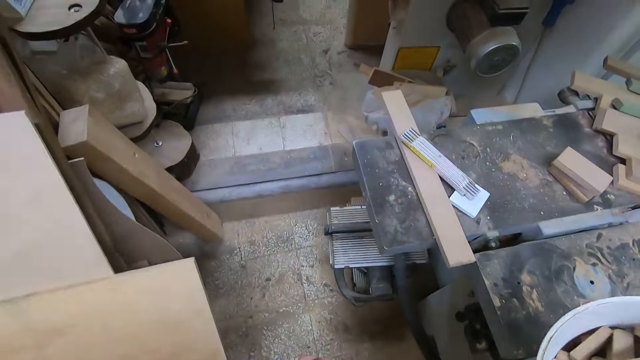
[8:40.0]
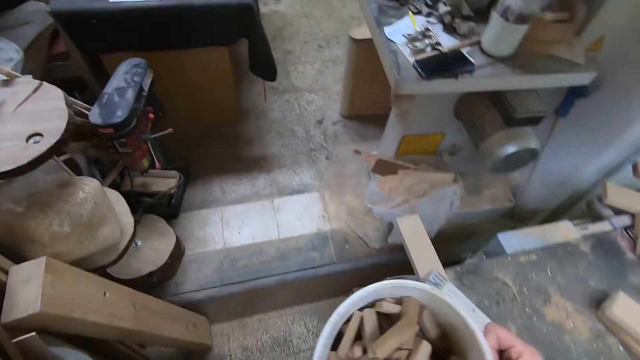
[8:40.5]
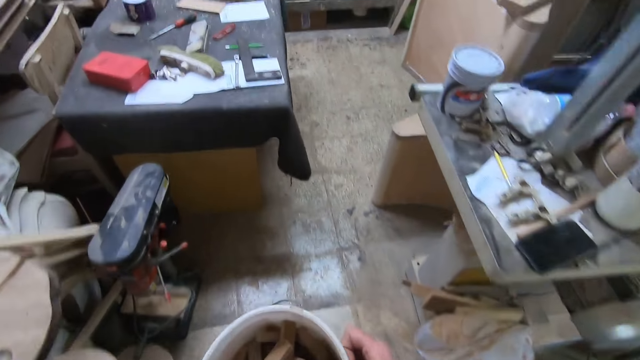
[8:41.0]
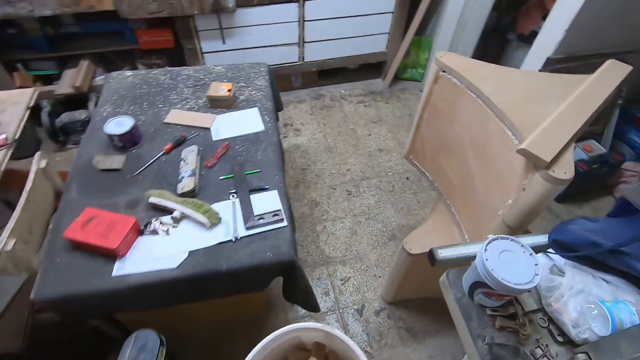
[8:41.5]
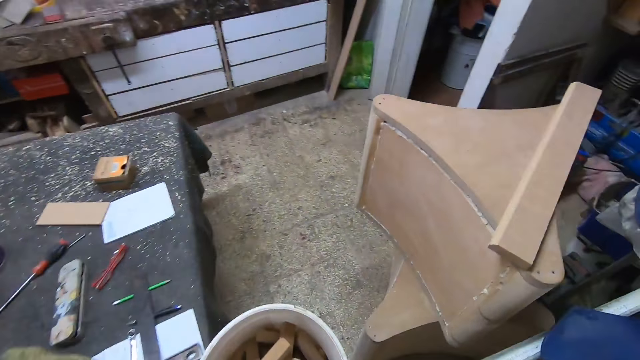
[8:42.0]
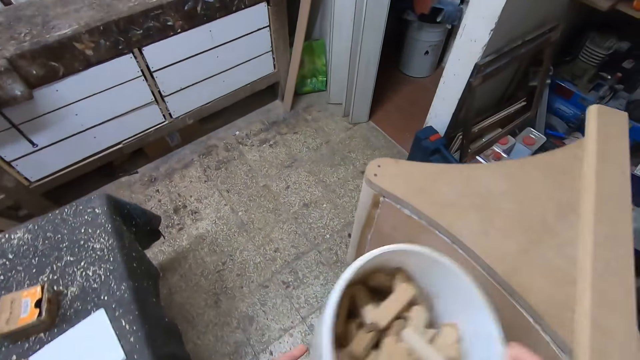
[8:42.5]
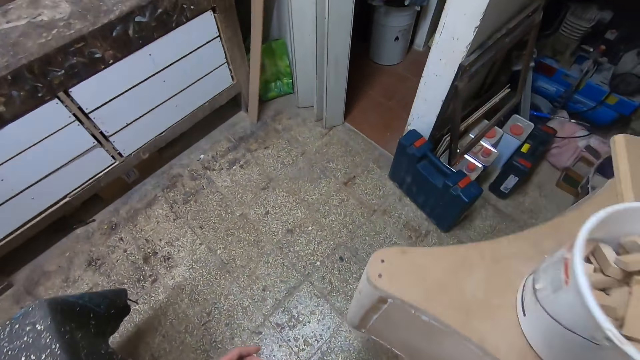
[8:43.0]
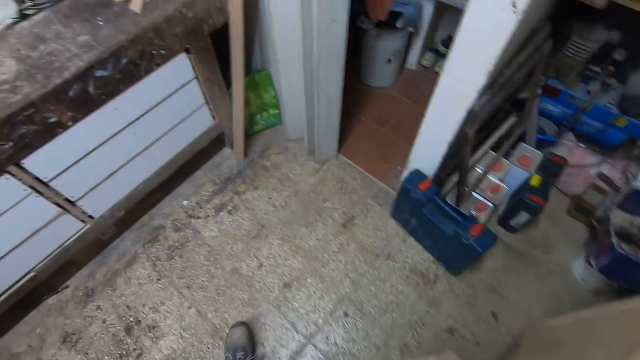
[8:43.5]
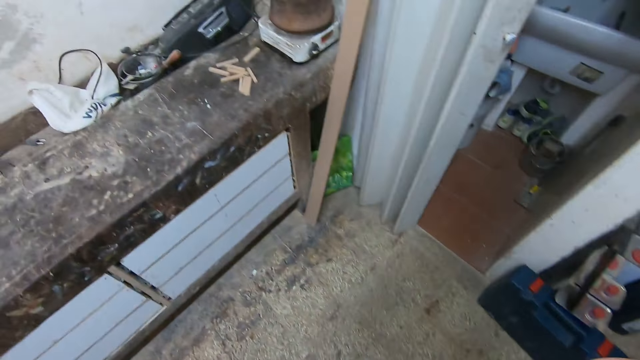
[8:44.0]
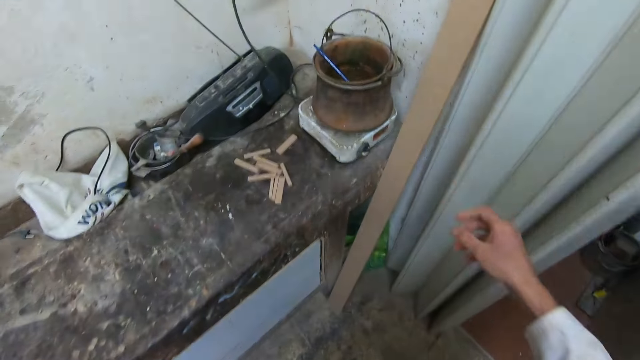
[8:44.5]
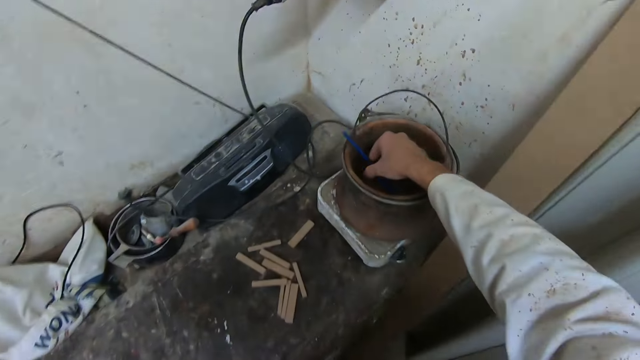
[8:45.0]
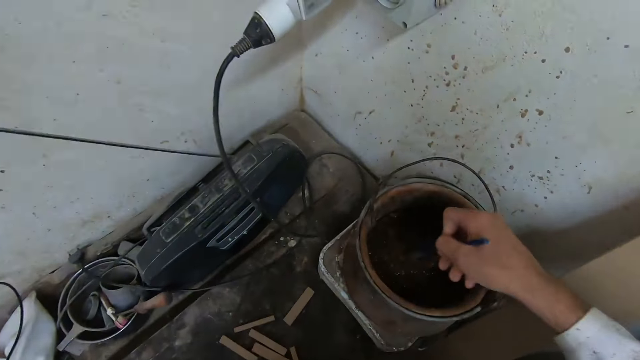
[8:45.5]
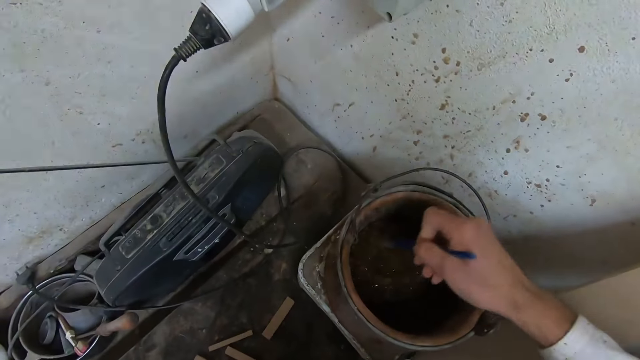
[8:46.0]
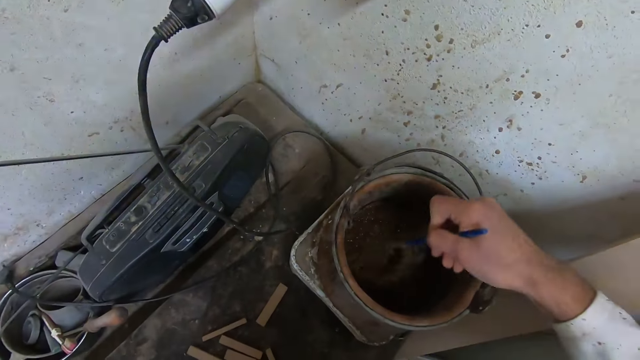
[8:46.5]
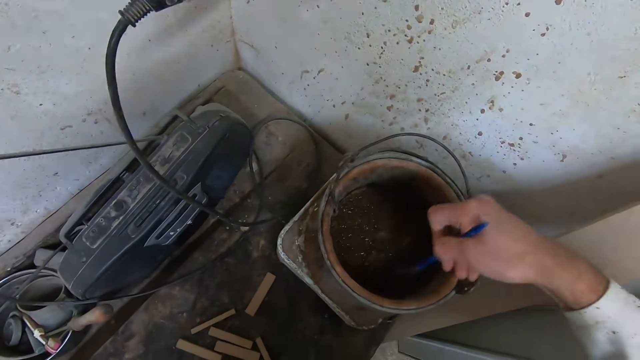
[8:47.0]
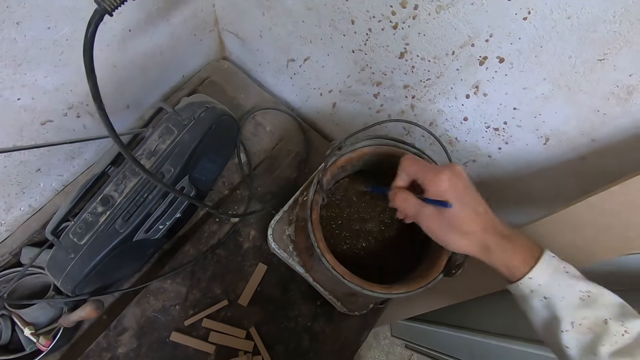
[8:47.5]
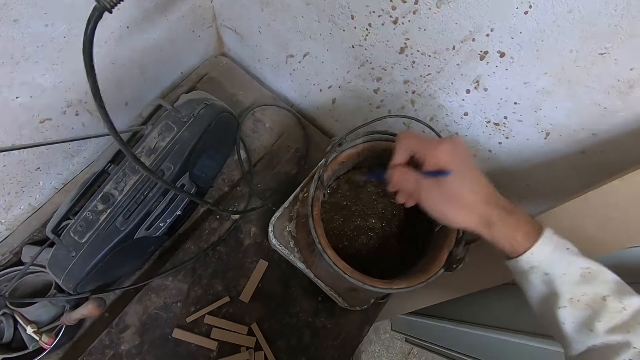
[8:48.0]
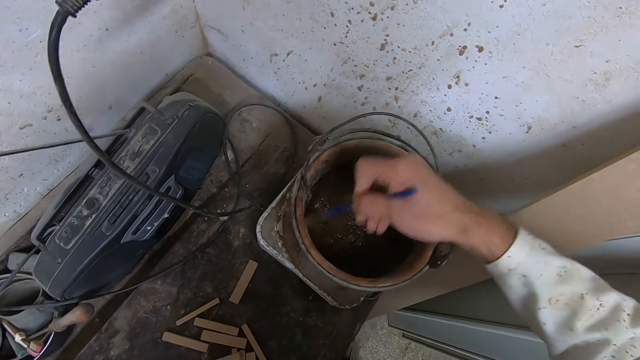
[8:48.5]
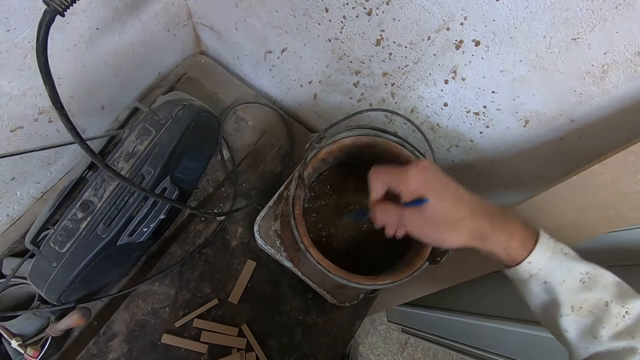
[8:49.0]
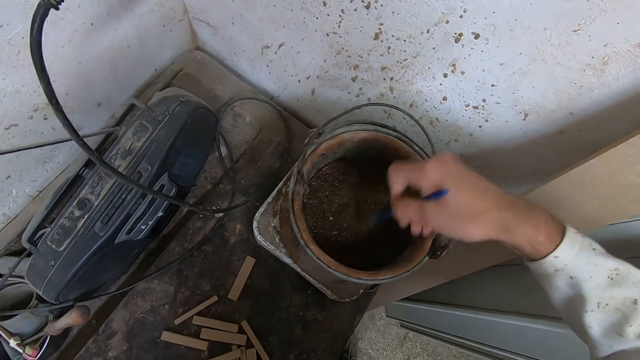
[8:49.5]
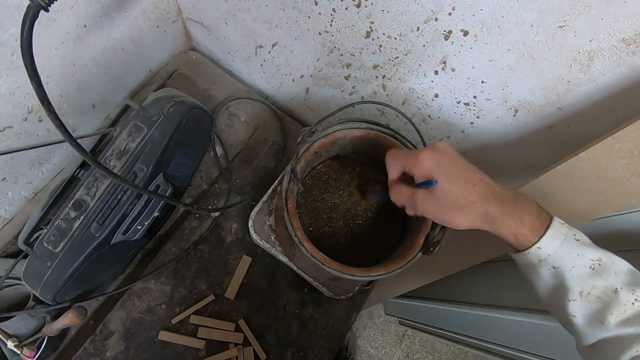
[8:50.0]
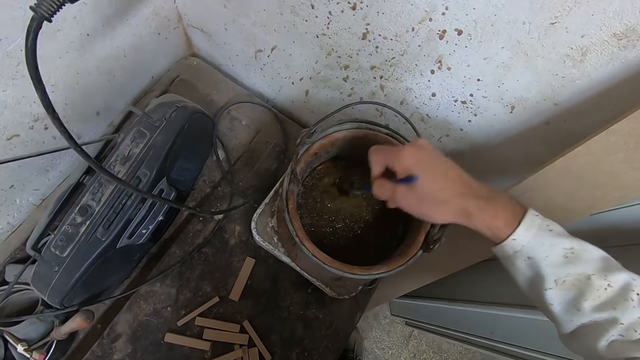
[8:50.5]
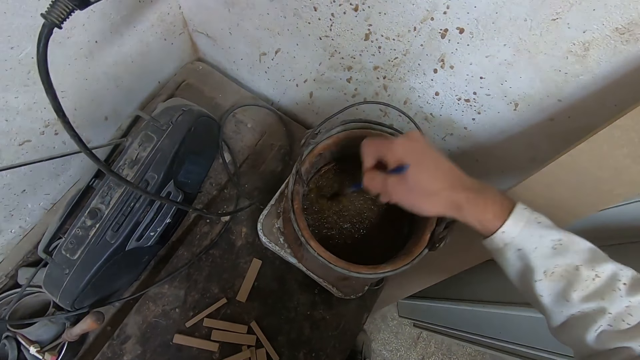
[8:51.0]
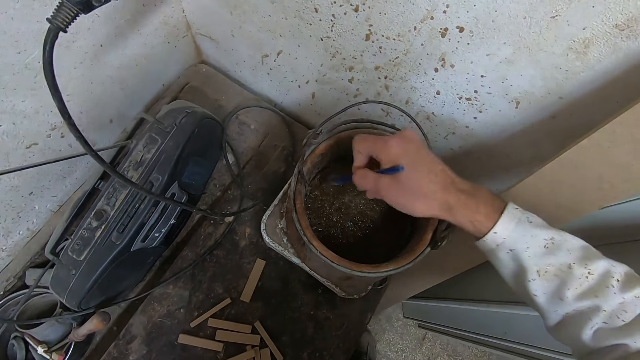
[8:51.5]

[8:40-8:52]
The camera wearer walks to a wooden base. They carry the bucket. They drop the bucket on the wooden base. They walk to a bucket. They take a plastic mixing tool or stick in the bucket. They stir the dark liquid in the bucket with the stick.

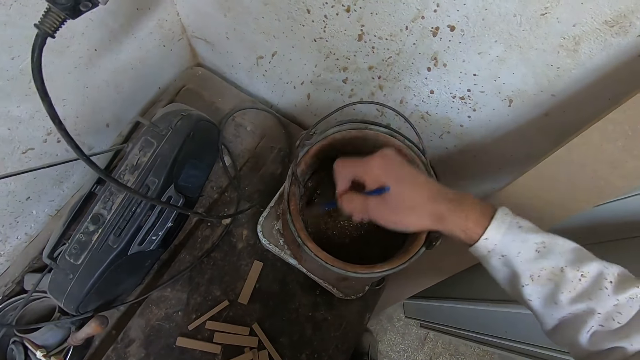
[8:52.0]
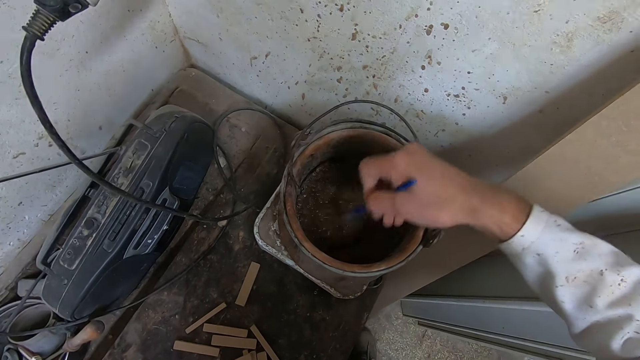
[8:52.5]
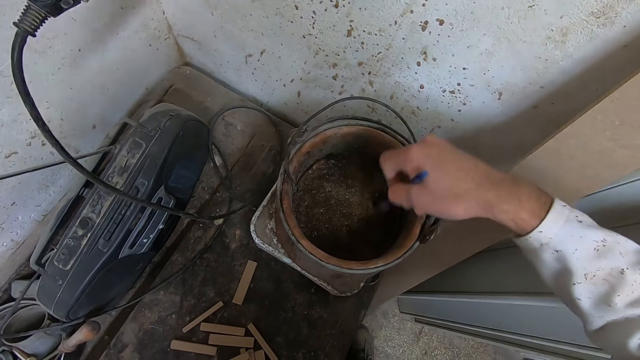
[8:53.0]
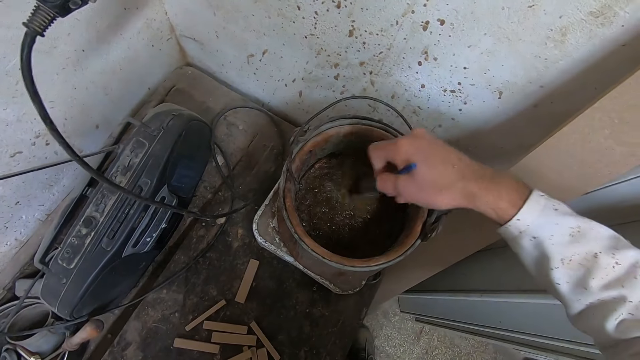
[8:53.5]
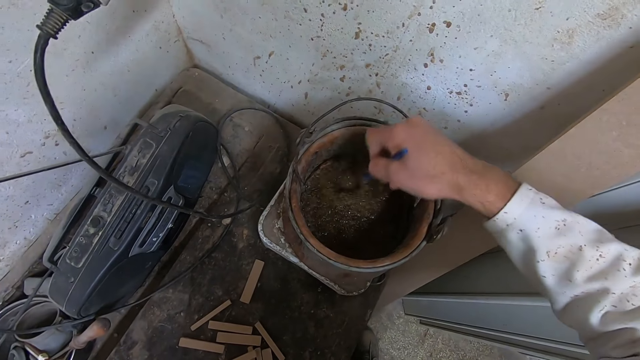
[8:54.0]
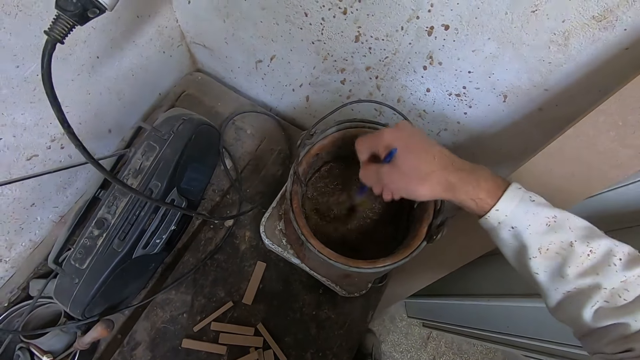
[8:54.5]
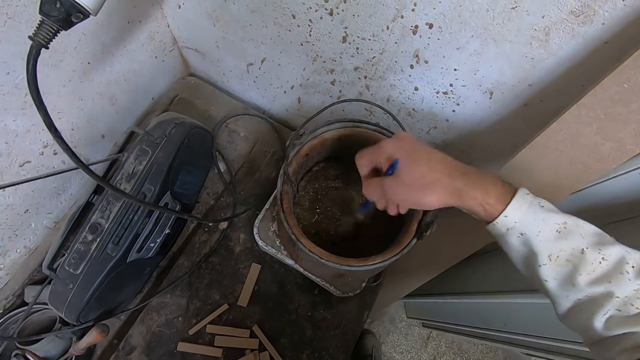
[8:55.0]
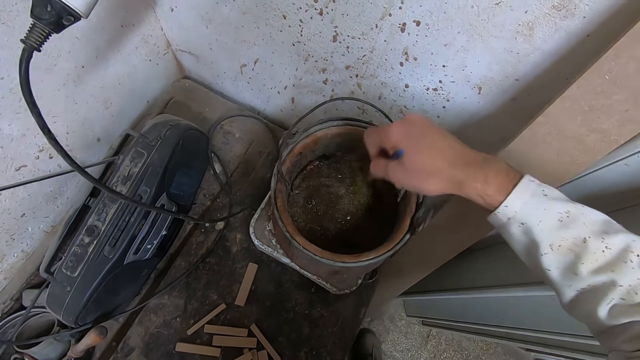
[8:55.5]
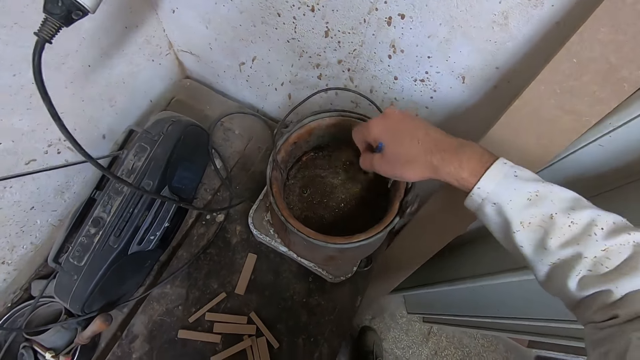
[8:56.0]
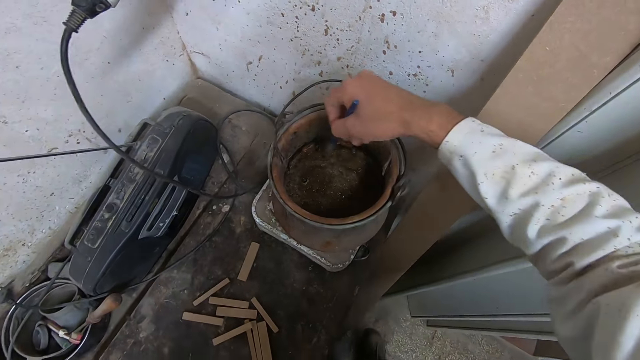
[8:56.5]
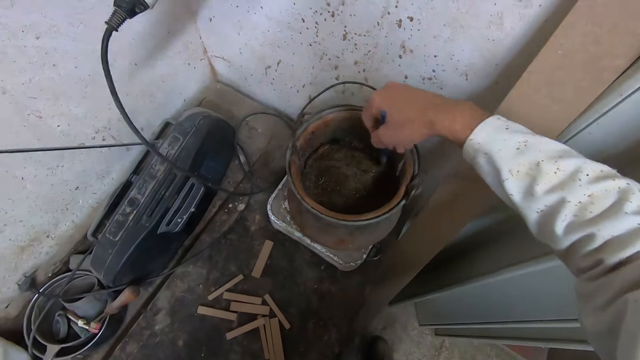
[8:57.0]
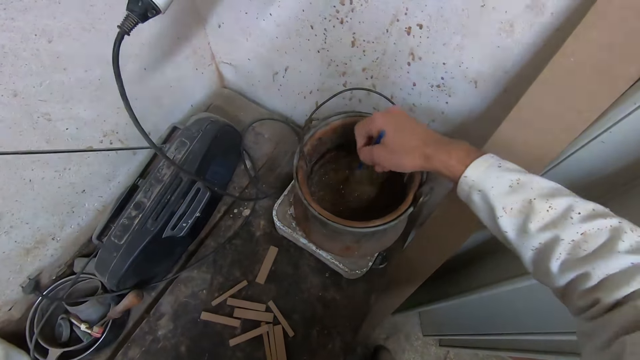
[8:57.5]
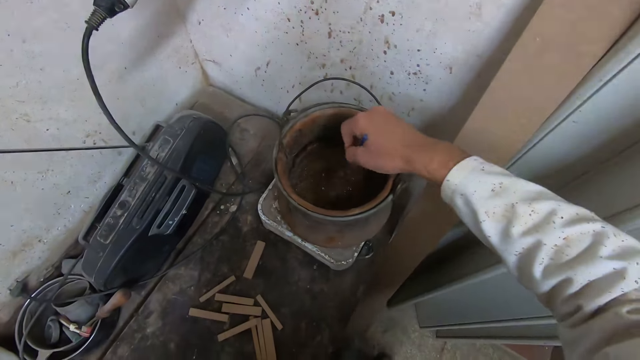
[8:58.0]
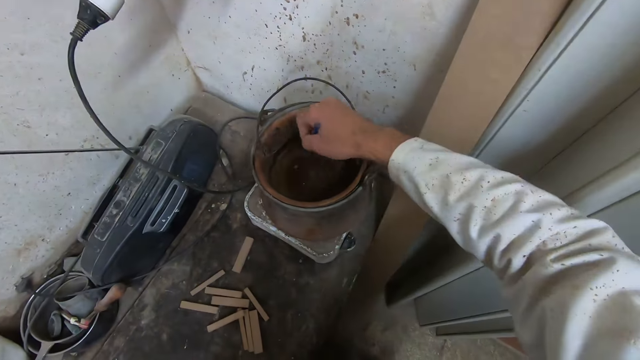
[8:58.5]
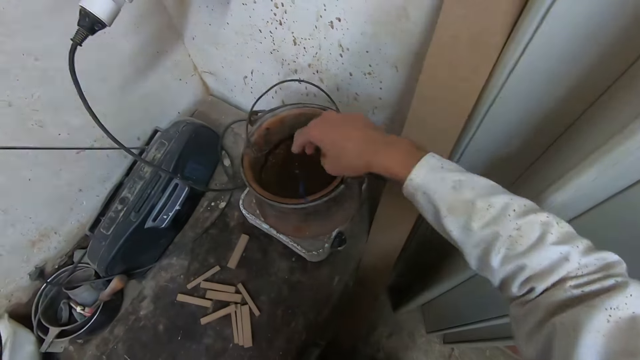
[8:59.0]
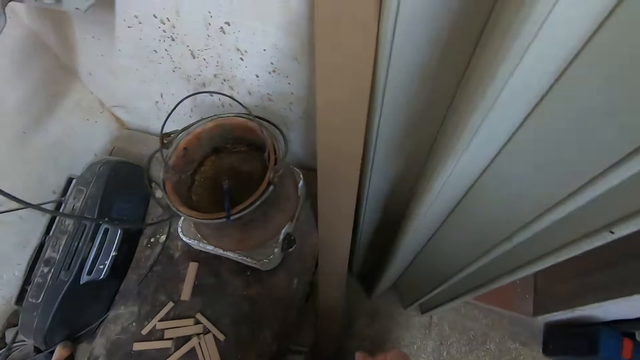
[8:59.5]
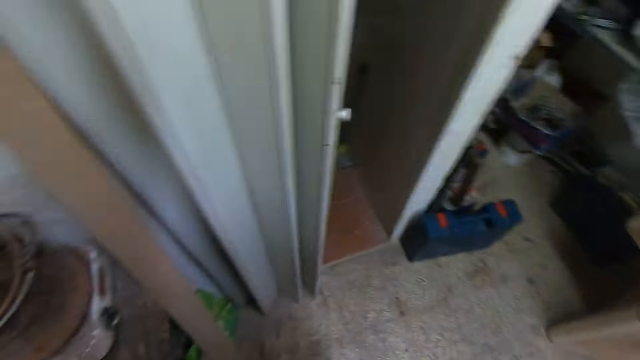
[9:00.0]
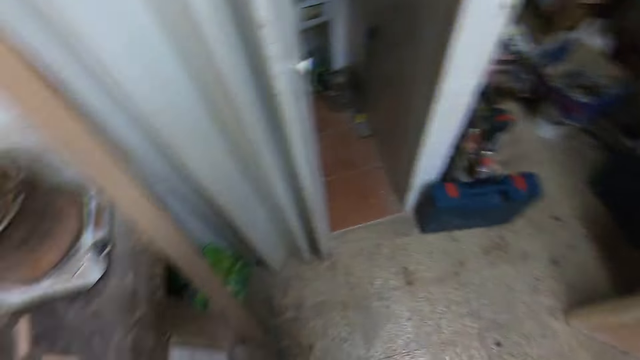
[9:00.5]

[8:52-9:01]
The camera wearer drops the stick in the bucket. They stop mixing the solution.
